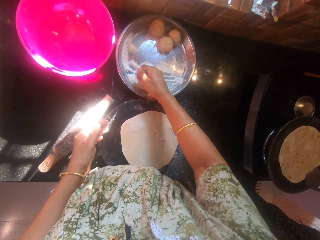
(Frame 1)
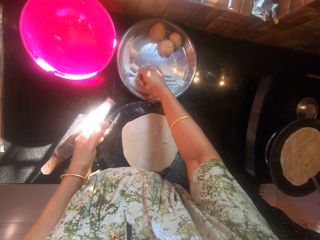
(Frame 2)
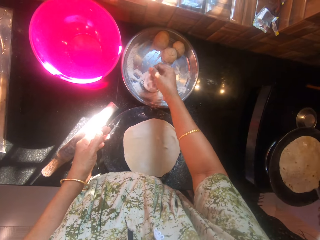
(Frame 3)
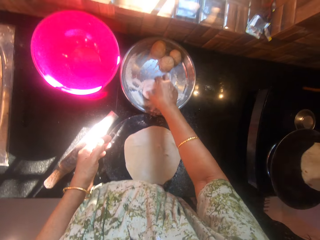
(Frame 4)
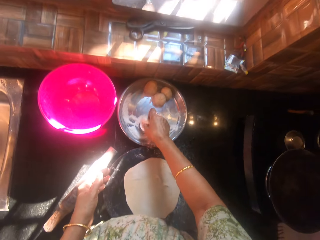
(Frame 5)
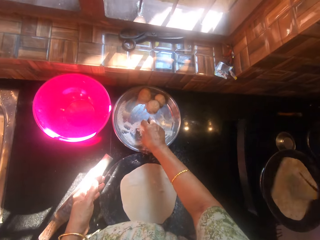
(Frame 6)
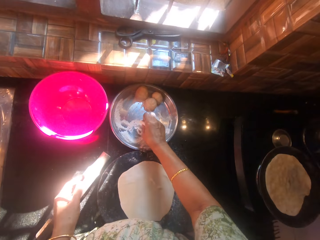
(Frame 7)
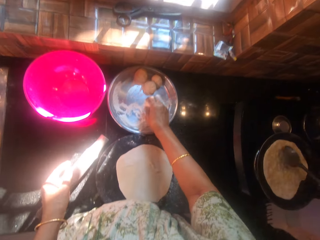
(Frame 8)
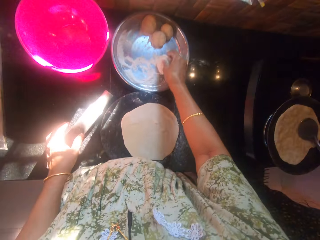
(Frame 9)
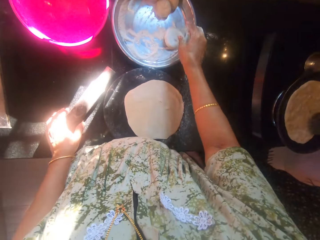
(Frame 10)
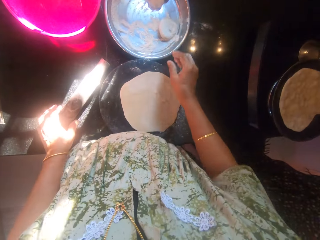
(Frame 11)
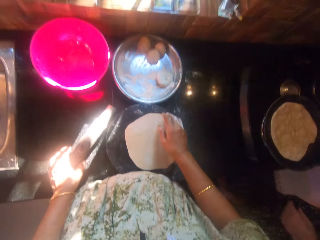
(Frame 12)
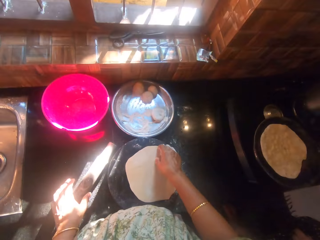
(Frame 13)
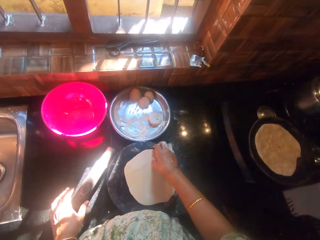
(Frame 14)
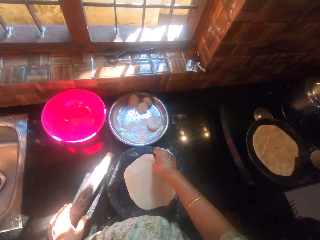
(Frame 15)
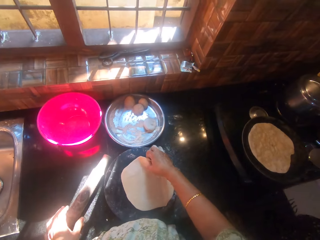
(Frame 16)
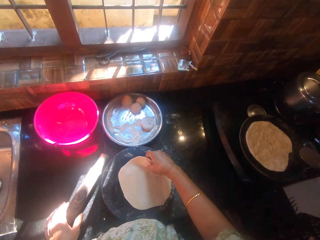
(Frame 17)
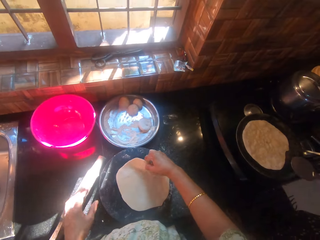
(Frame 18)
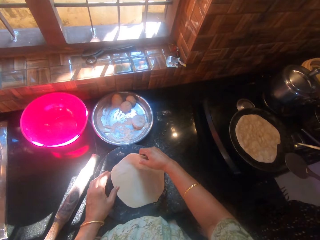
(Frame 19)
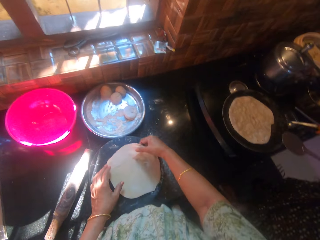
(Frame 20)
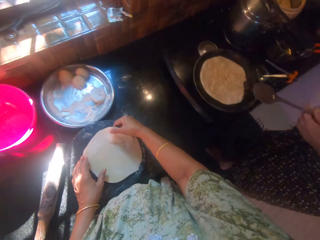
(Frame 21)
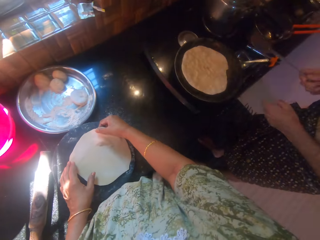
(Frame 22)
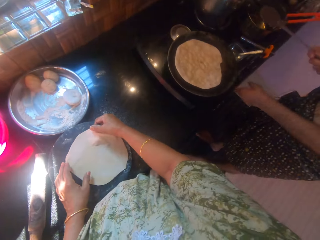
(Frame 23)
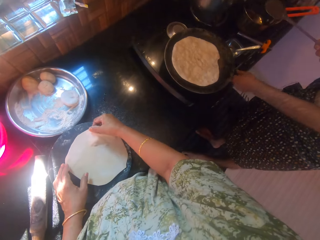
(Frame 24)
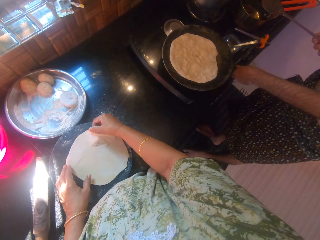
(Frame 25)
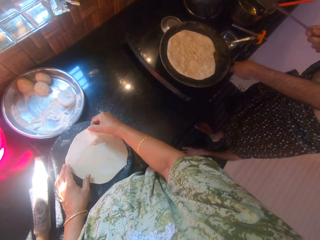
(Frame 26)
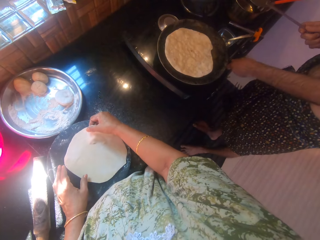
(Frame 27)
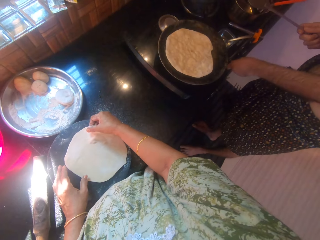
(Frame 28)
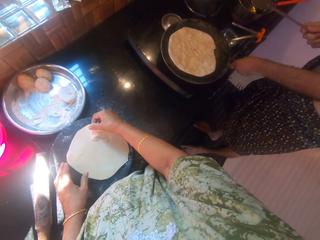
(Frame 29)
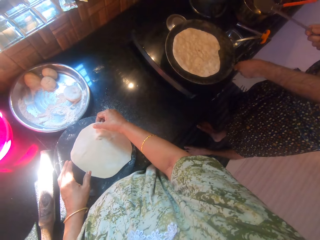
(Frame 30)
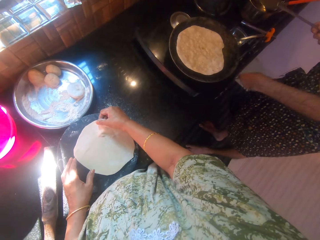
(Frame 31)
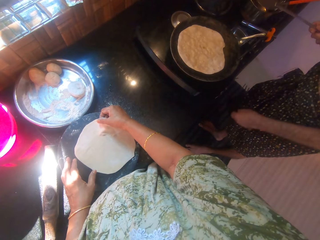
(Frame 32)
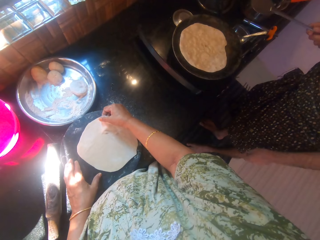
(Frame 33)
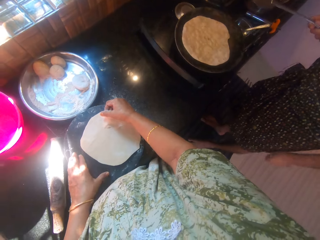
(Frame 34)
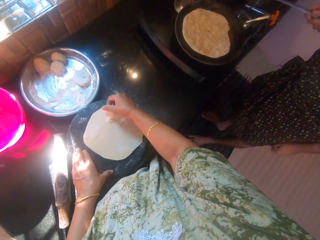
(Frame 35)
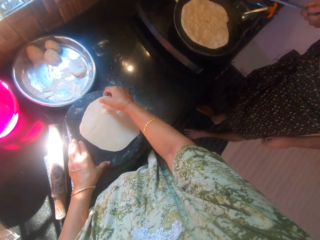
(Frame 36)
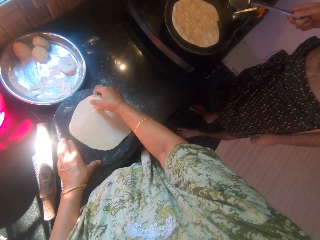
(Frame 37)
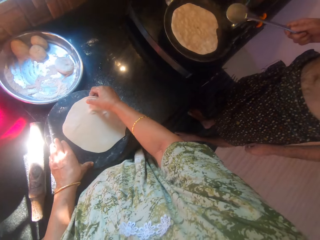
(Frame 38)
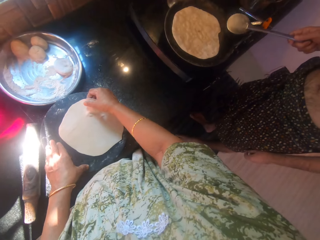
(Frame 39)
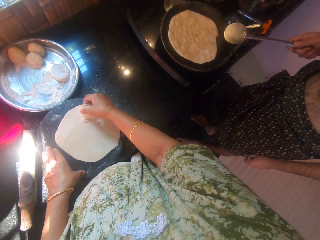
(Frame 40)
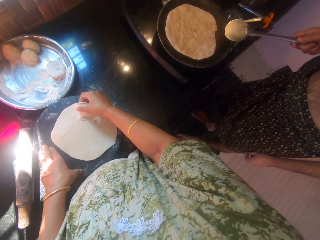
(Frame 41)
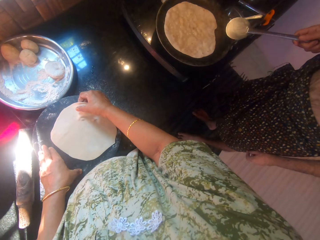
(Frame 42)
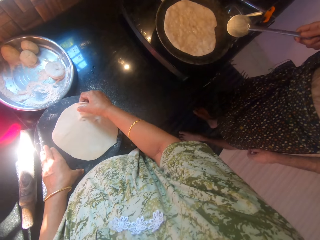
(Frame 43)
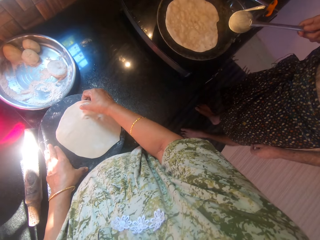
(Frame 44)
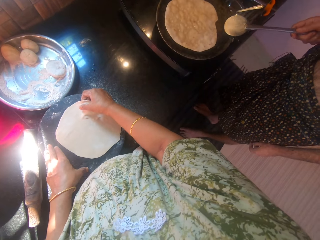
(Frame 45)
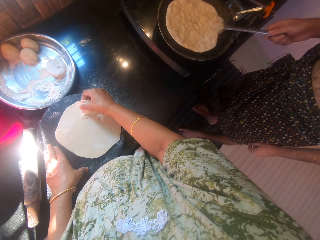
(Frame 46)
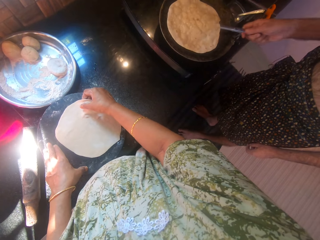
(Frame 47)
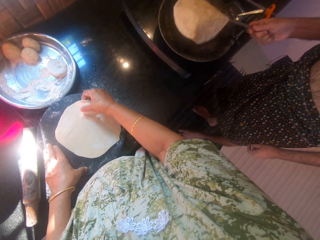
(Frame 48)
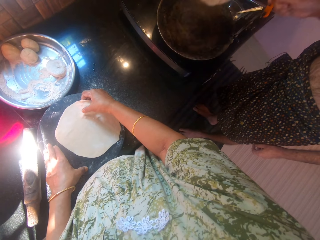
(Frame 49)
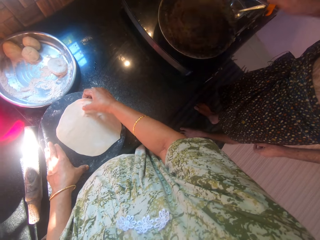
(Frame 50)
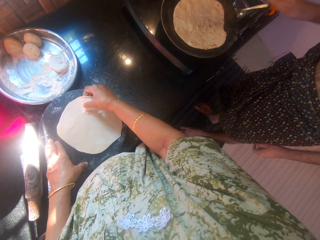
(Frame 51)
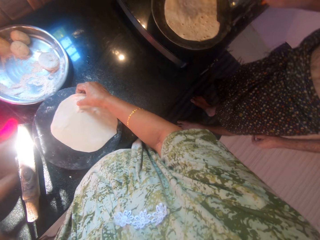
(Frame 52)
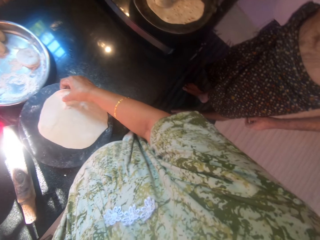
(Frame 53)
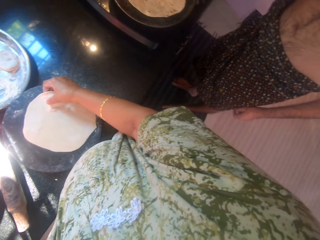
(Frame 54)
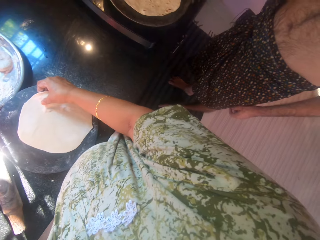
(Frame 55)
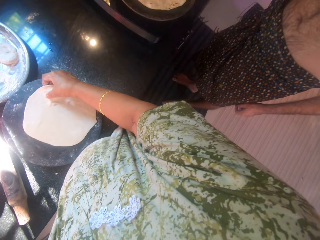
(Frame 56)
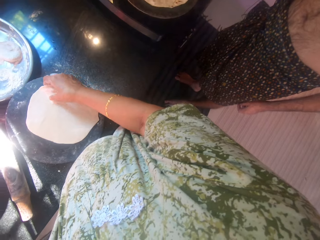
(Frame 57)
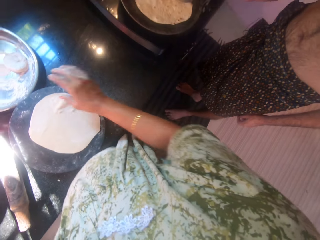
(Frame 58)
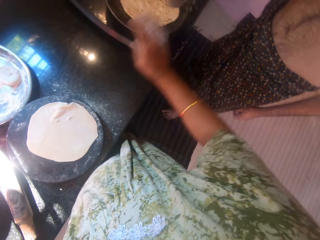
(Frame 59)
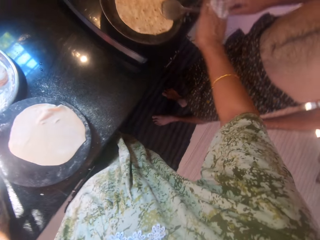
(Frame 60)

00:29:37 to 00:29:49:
The camera wearer turns the other dough around and compresses the other dough on the stainless bowl. A man flips the other dough on the frying pan with the spoon. The camera wearer picks the other dough from the stainless bowl with her right hand, drops the other dough on the stainless bowl, and picks the other dough from the rolling board with her right hand. The man touches the gas knob. He adjusts a cooker with his left hand. The camera wearer touches her face with her left hand. She holds the dough. The man flips the other dough on the frying pan with the spoon.

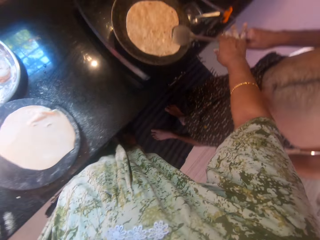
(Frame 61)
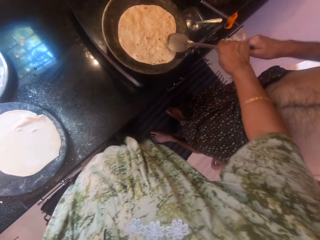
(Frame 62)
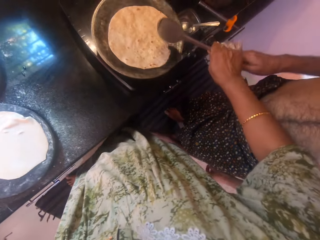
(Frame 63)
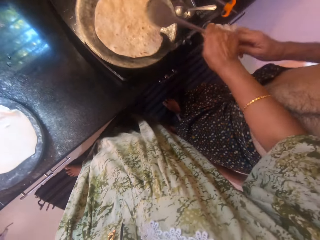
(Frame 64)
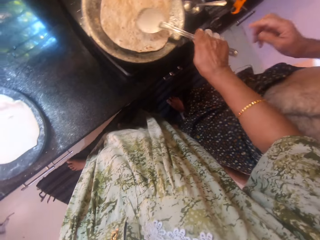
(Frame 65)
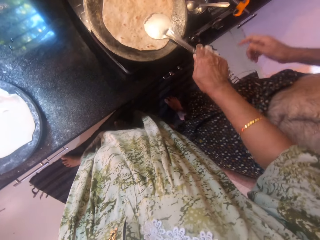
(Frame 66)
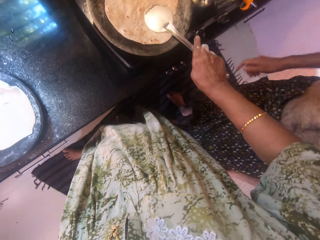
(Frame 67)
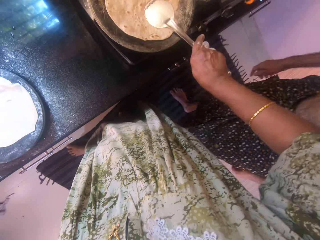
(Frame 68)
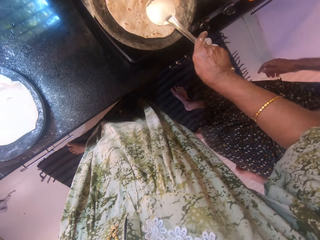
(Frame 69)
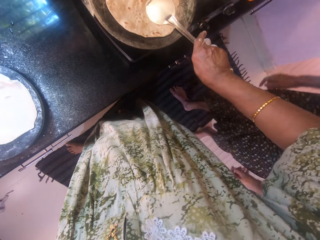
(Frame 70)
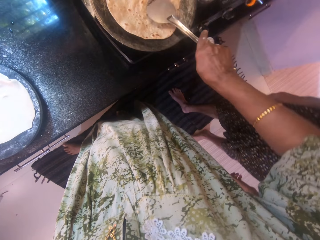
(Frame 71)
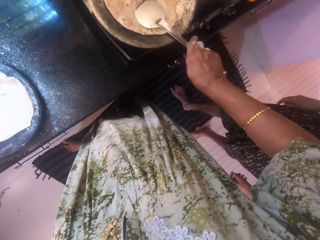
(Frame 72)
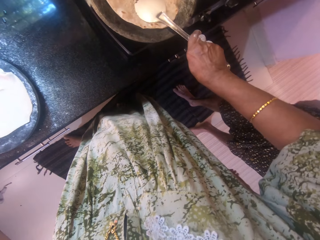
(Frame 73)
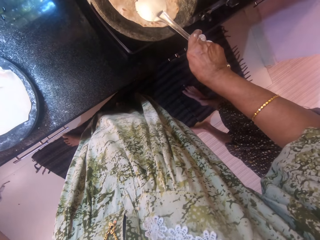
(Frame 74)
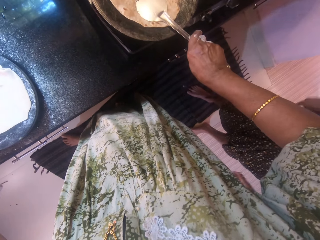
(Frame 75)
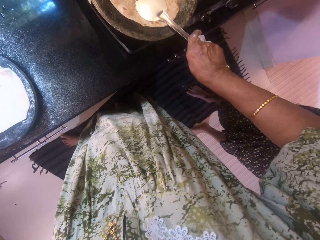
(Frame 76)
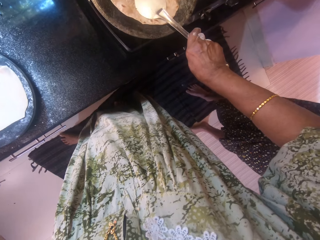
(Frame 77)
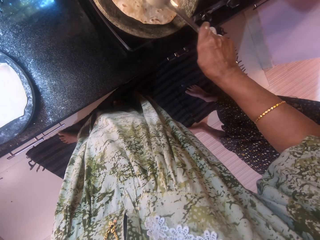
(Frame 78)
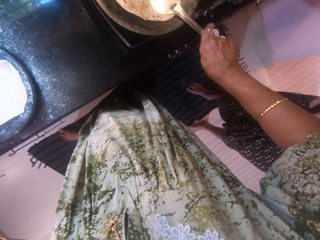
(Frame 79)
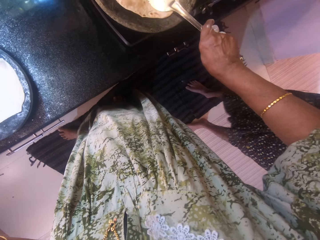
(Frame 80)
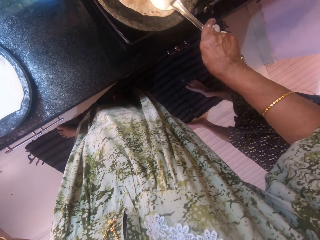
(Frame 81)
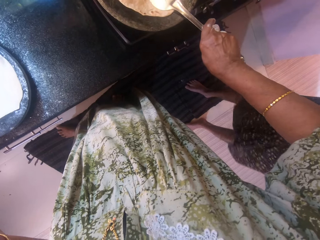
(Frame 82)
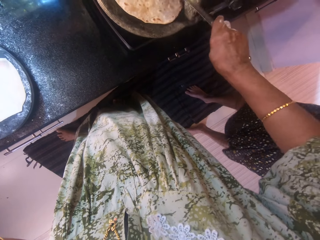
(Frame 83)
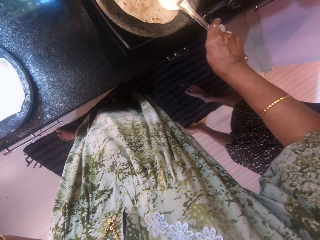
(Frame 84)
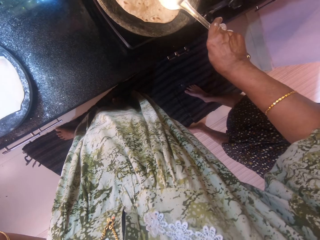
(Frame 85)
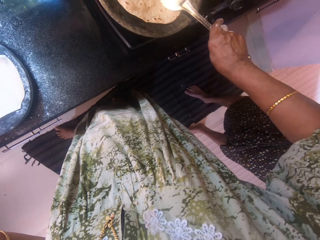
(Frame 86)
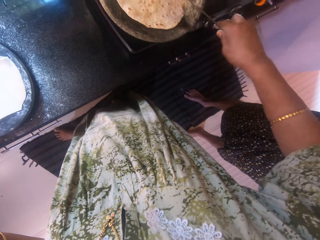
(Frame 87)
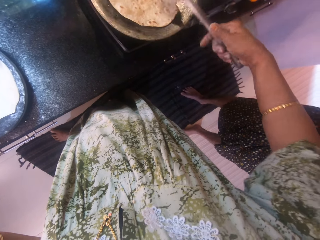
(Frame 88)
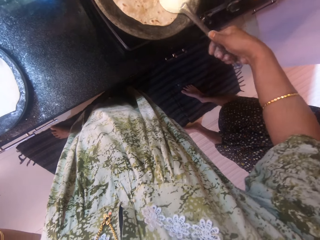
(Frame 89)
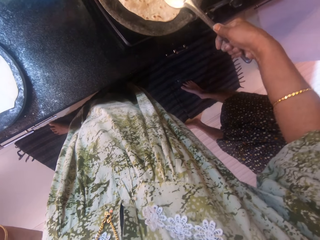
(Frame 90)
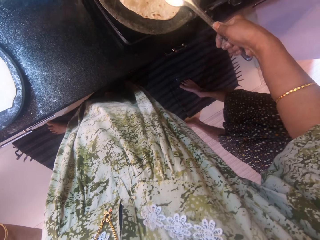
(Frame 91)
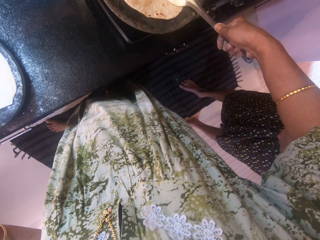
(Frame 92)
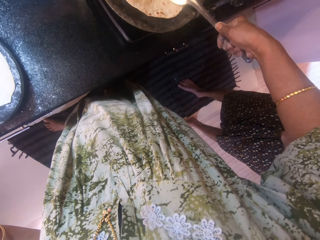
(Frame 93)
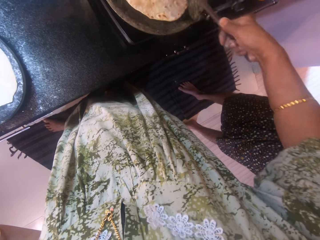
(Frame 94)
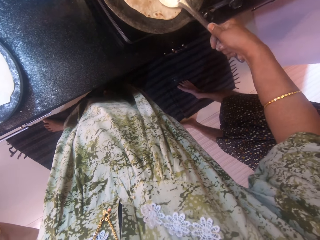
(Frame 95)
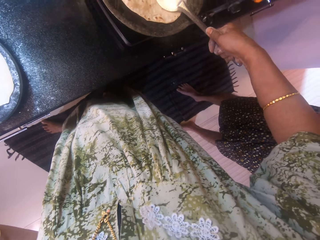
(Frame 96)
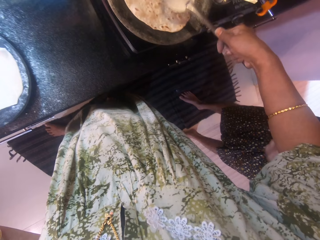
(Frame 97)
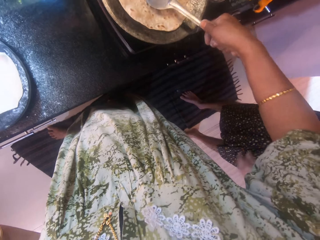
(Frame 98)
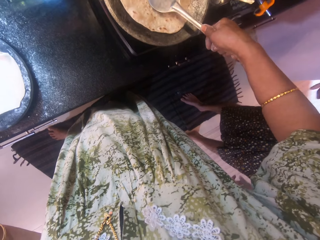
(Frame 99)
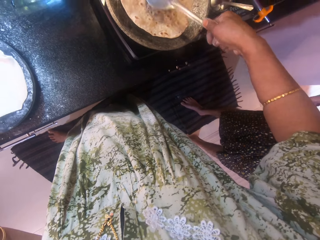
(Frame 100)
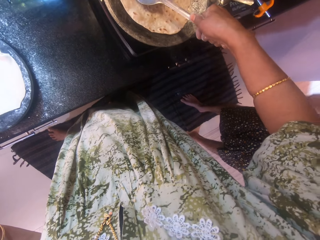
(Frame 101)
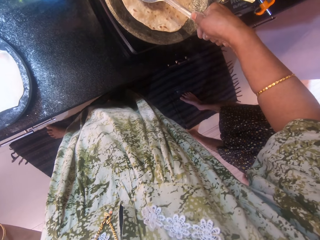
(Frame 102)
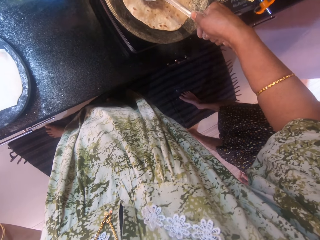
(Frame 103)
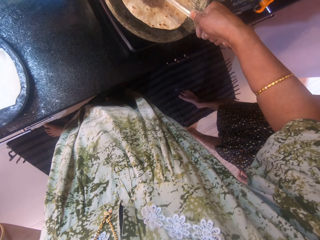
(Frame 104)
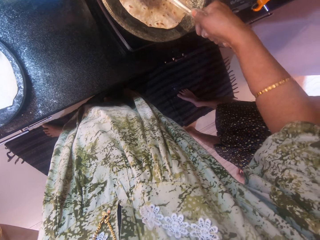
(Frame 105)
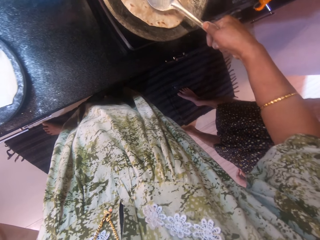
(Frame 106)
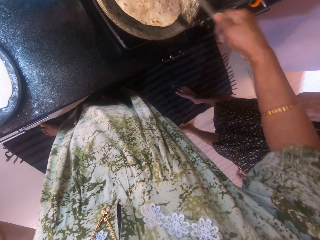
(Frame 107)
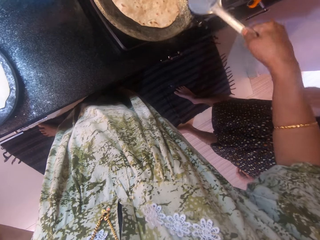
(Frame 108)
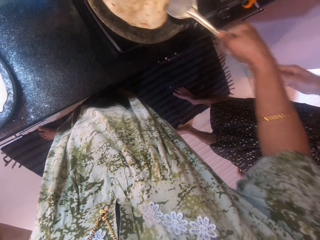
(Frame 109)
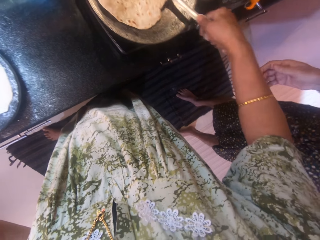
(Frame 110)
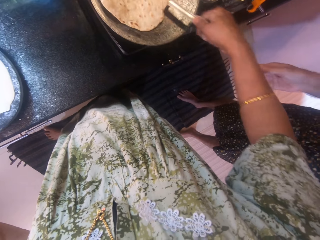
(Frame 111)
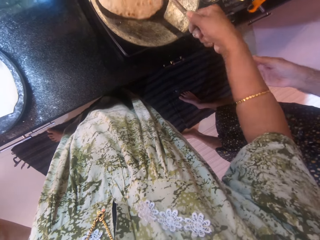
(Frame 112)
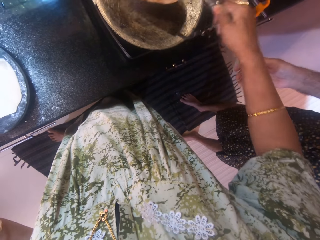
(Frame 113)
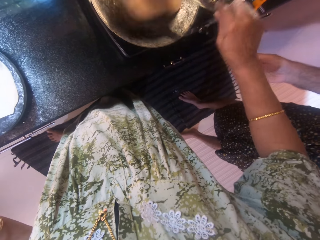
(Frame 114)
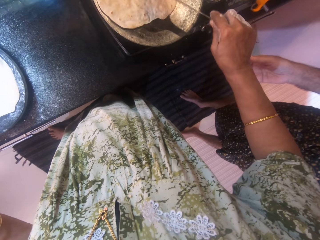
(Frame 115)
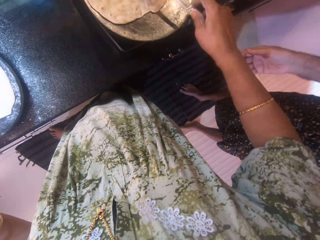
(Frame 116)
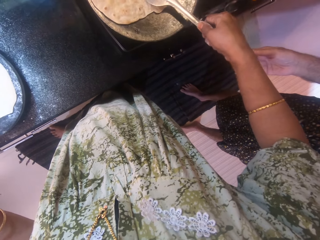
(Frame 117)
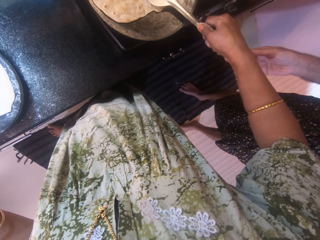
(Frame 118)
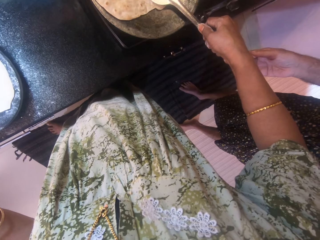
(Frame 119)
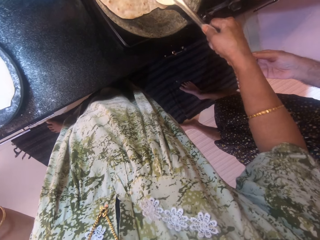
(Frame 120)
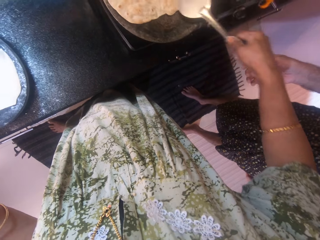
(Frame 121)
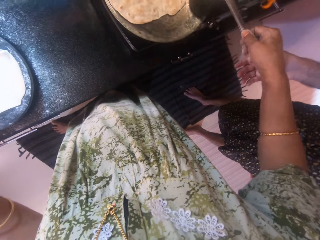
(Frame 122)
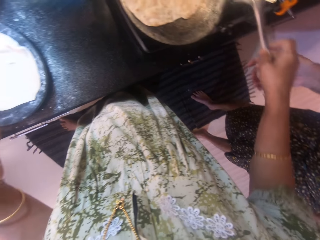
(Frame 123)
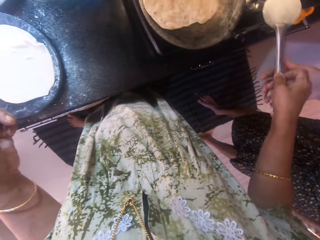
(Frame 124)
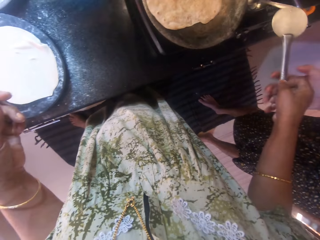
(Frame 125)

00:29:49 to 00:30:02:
The camera wearer collects the spoon from the man. They compress the other dough on the frying pan with the spoon. They flip the other dough on the frying pan with the spoon. They compress the other dough on the frying pan with the spoon.
